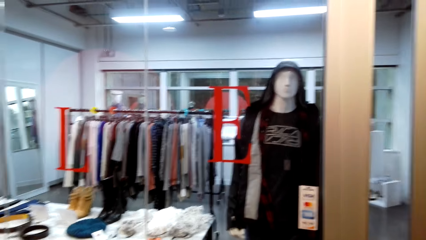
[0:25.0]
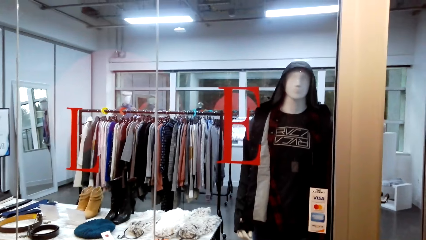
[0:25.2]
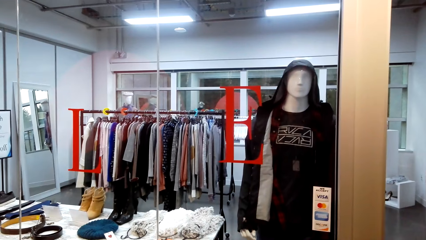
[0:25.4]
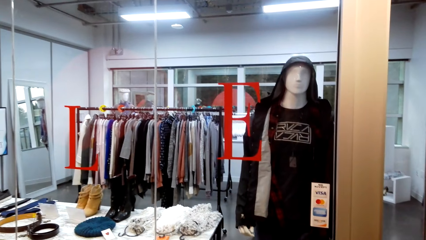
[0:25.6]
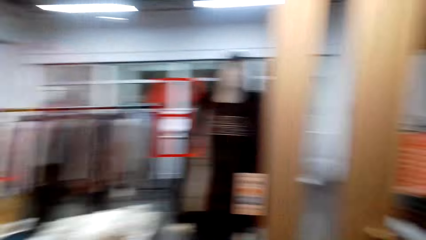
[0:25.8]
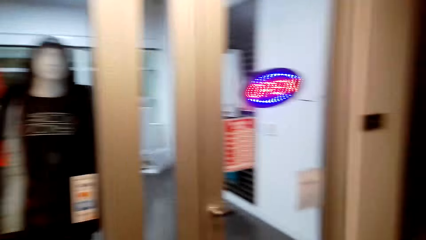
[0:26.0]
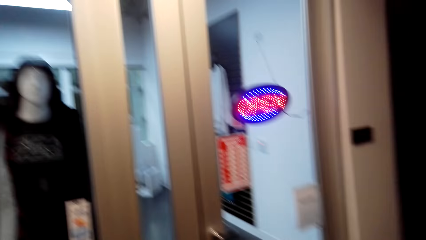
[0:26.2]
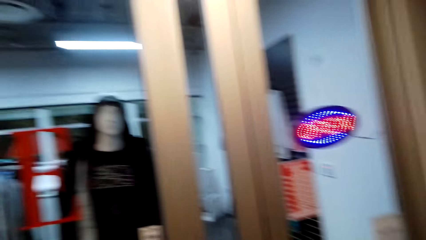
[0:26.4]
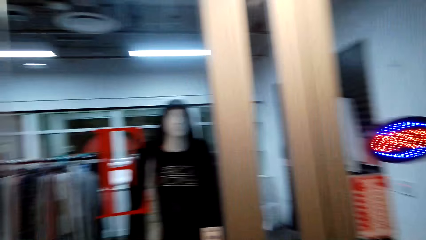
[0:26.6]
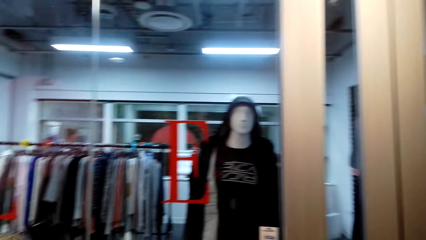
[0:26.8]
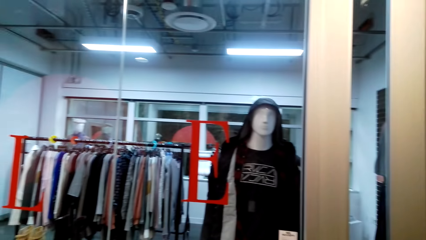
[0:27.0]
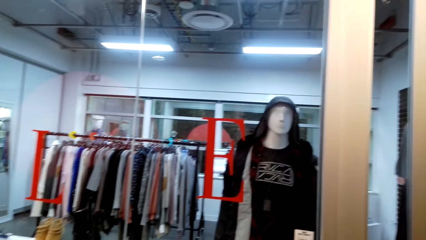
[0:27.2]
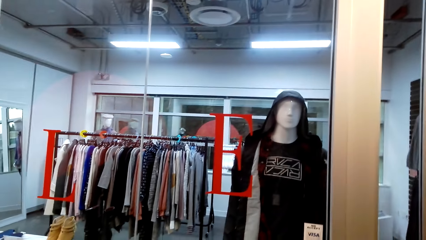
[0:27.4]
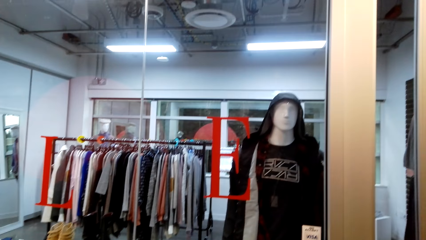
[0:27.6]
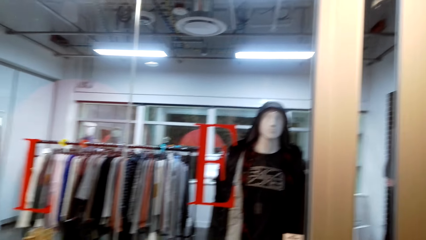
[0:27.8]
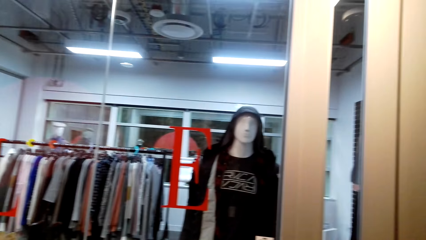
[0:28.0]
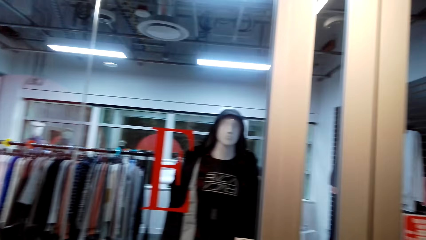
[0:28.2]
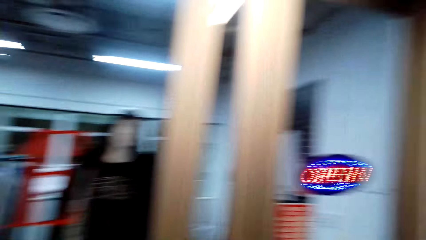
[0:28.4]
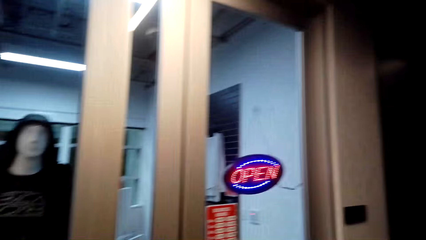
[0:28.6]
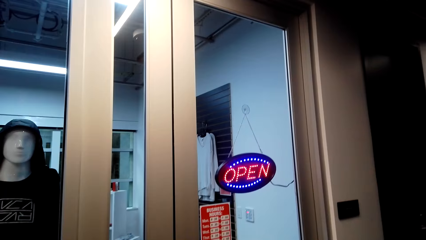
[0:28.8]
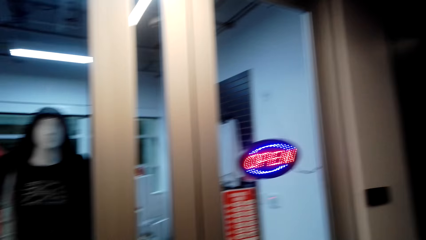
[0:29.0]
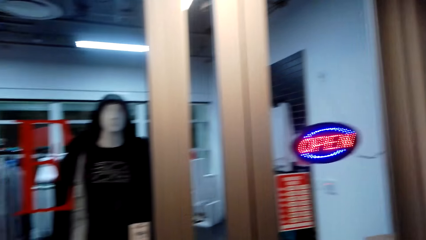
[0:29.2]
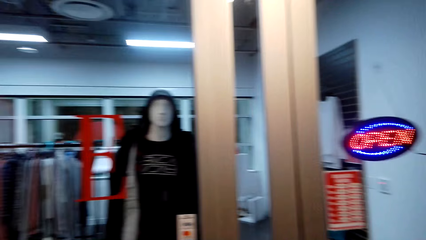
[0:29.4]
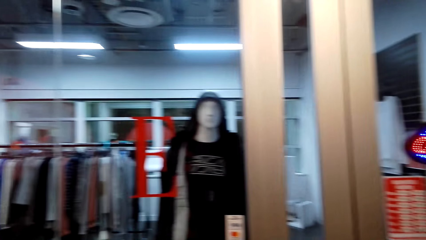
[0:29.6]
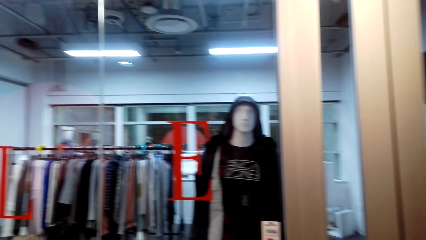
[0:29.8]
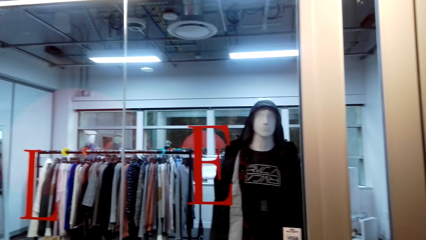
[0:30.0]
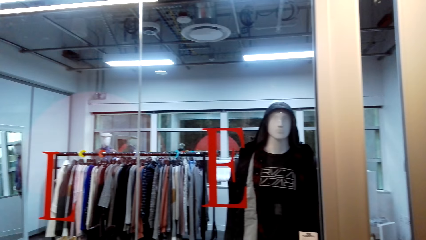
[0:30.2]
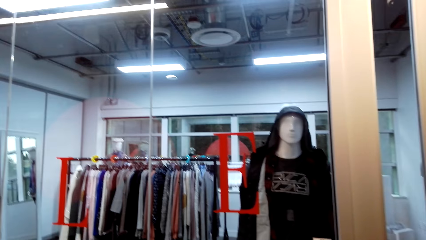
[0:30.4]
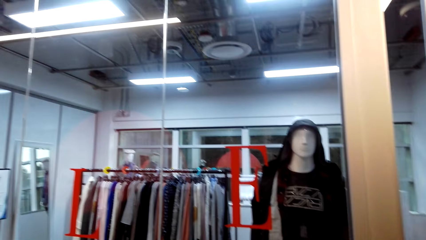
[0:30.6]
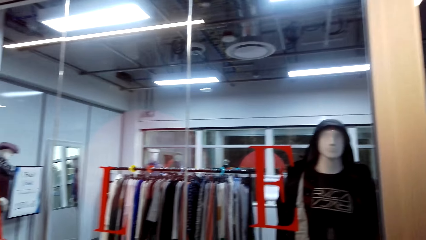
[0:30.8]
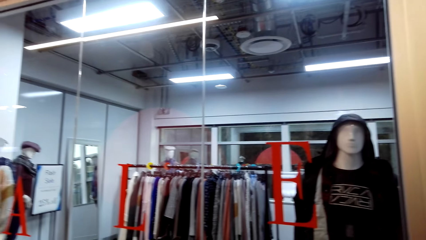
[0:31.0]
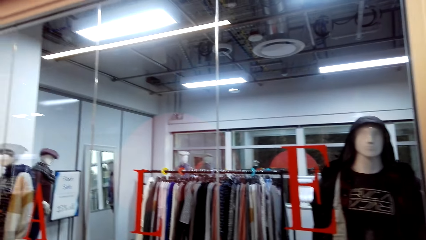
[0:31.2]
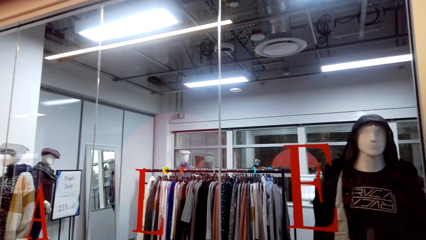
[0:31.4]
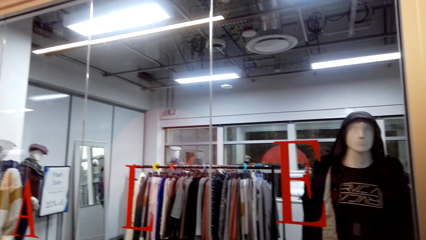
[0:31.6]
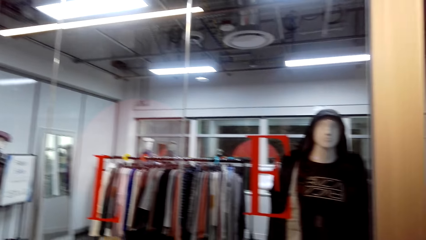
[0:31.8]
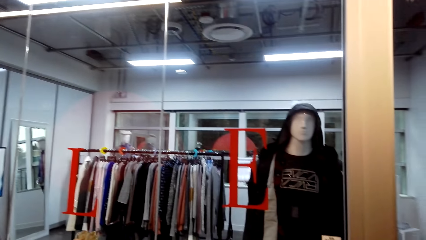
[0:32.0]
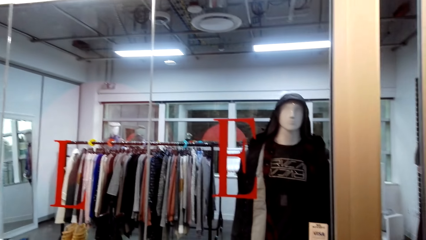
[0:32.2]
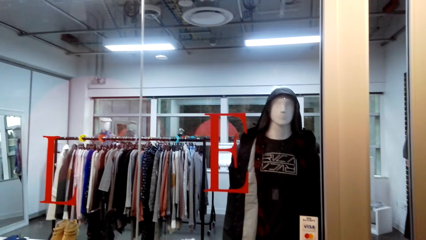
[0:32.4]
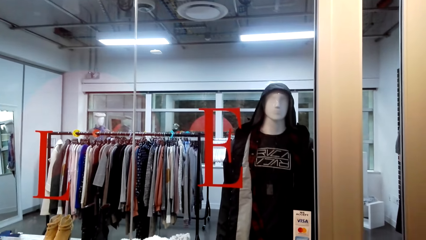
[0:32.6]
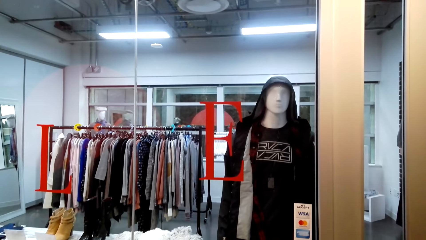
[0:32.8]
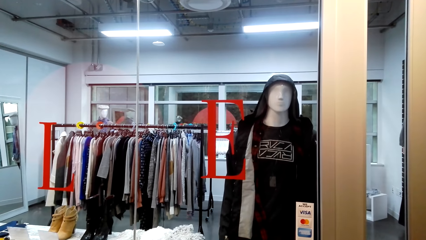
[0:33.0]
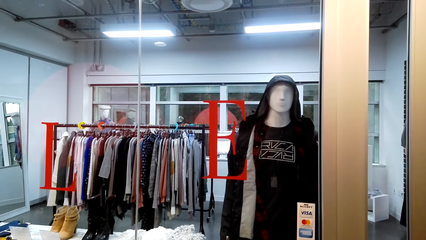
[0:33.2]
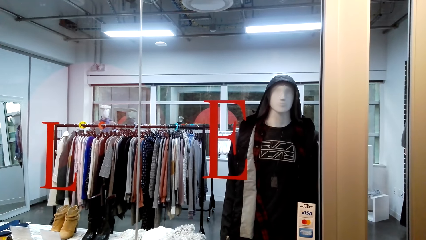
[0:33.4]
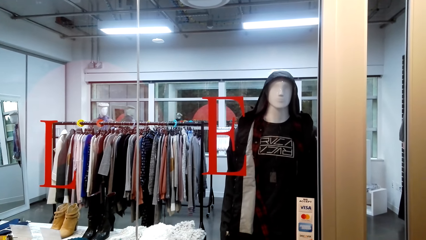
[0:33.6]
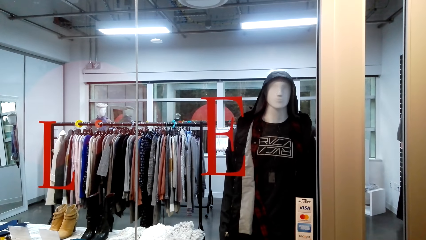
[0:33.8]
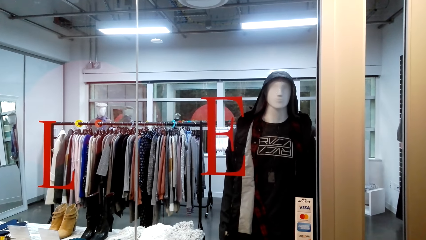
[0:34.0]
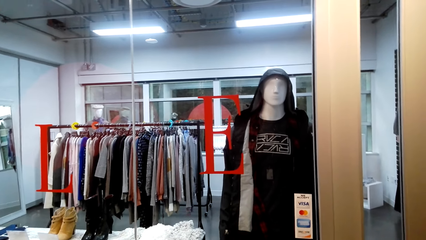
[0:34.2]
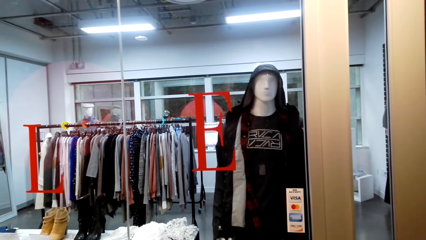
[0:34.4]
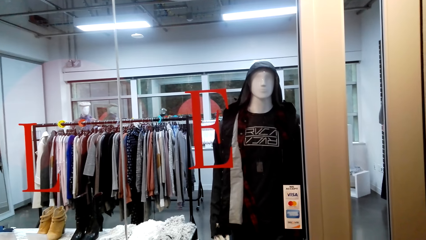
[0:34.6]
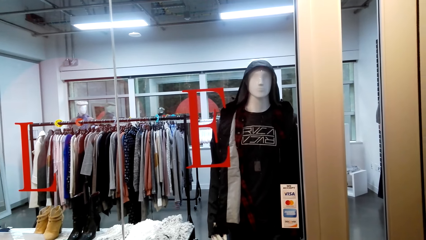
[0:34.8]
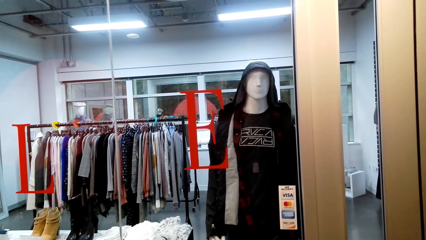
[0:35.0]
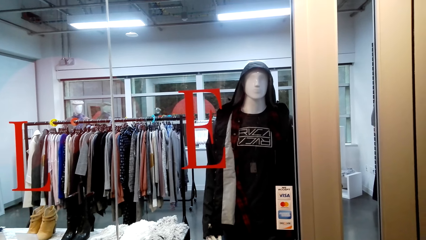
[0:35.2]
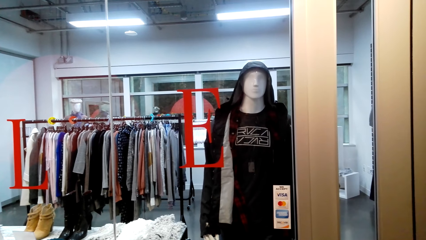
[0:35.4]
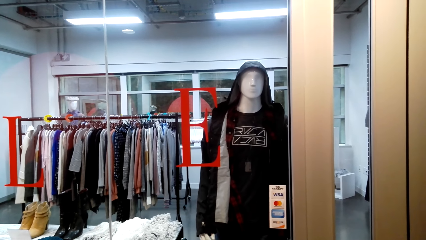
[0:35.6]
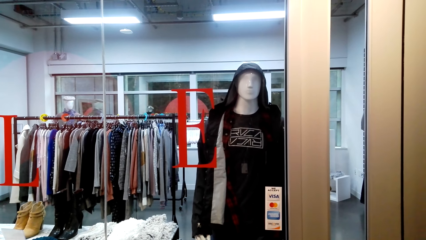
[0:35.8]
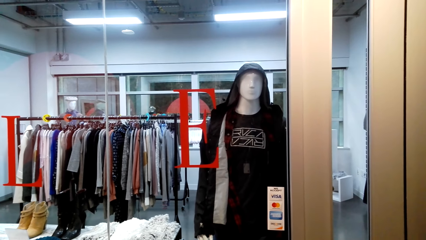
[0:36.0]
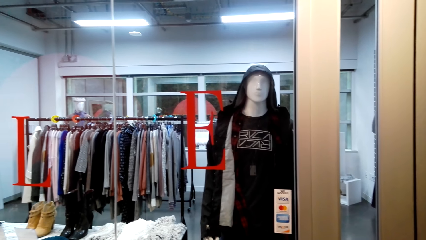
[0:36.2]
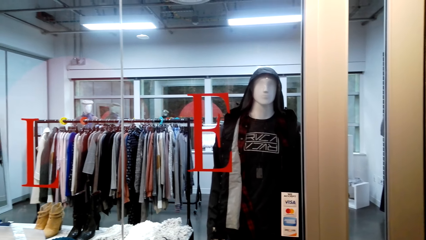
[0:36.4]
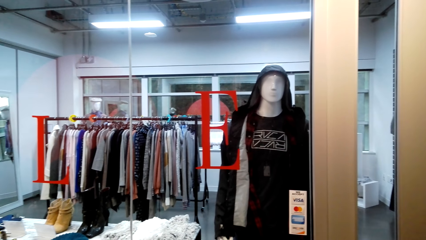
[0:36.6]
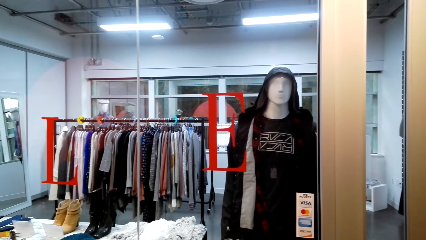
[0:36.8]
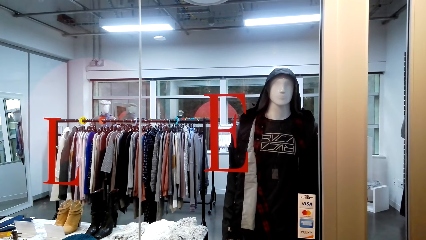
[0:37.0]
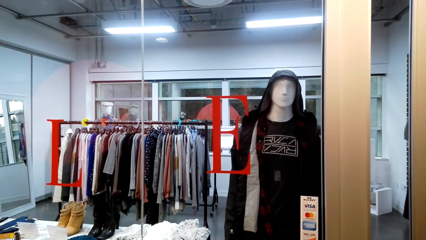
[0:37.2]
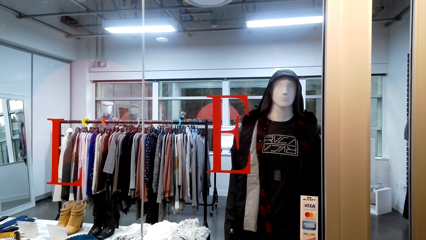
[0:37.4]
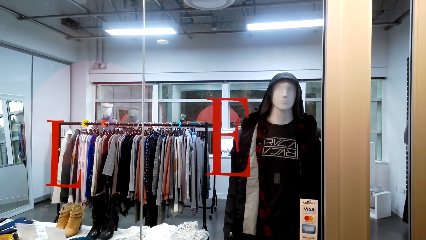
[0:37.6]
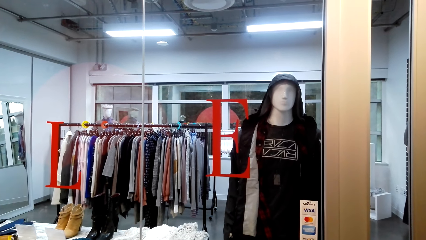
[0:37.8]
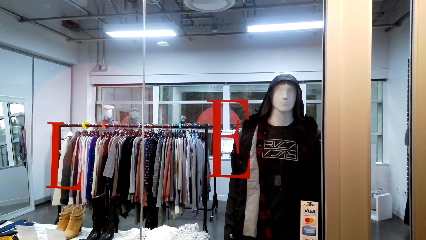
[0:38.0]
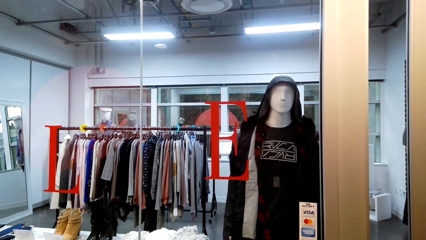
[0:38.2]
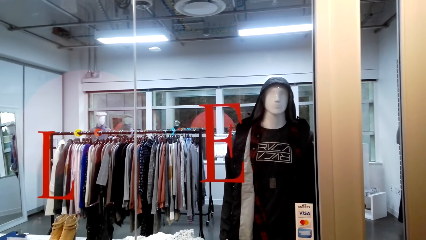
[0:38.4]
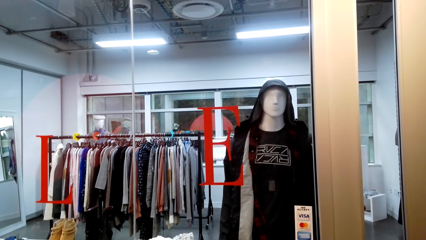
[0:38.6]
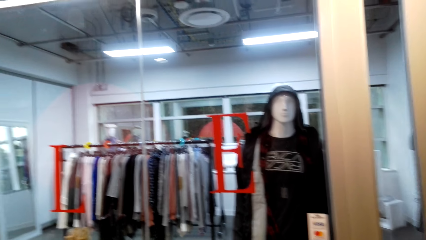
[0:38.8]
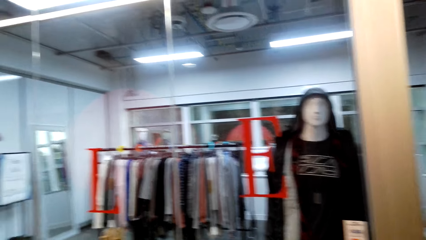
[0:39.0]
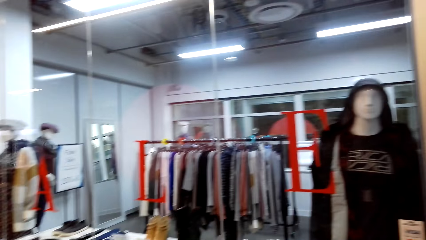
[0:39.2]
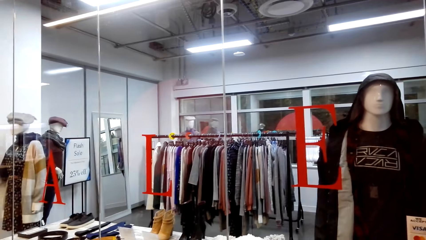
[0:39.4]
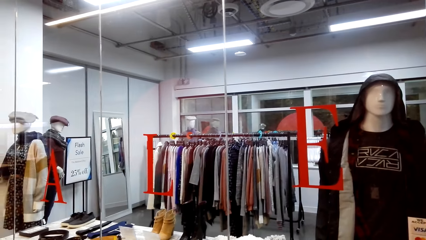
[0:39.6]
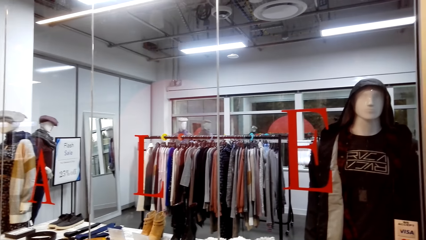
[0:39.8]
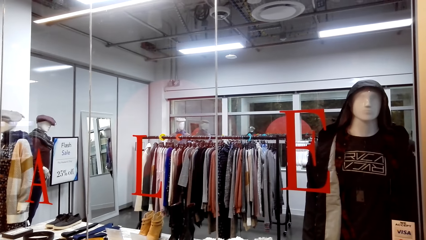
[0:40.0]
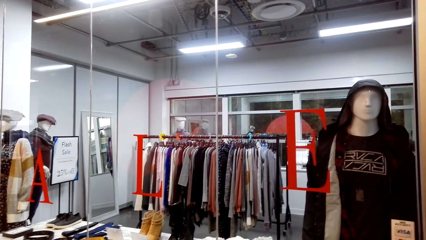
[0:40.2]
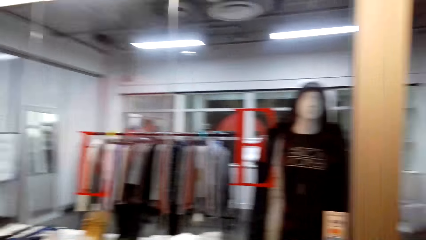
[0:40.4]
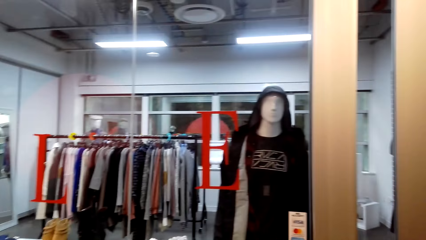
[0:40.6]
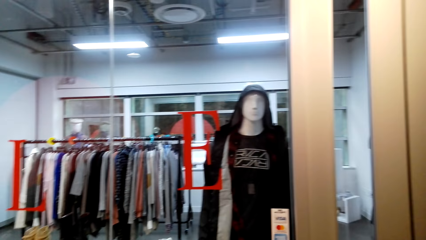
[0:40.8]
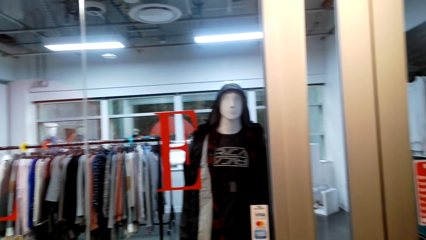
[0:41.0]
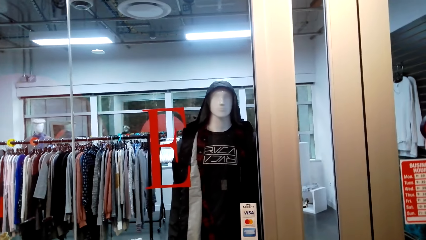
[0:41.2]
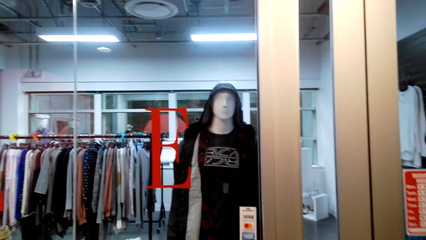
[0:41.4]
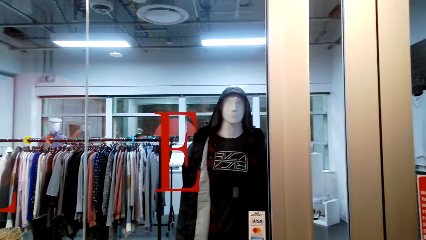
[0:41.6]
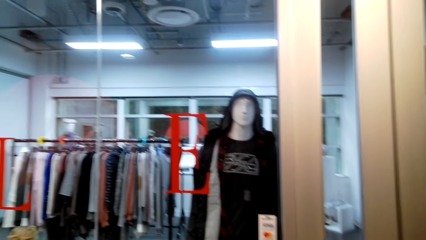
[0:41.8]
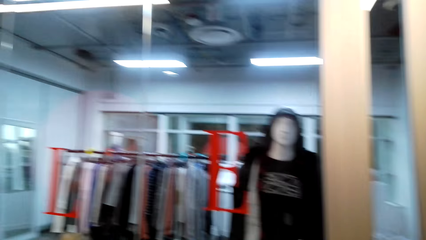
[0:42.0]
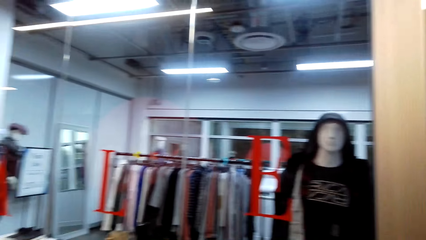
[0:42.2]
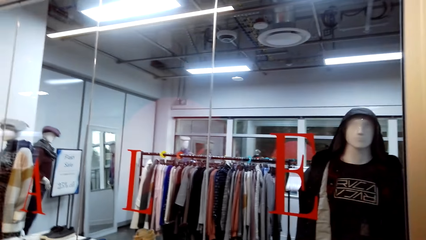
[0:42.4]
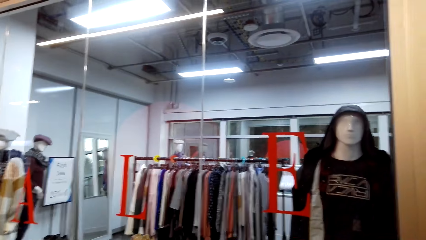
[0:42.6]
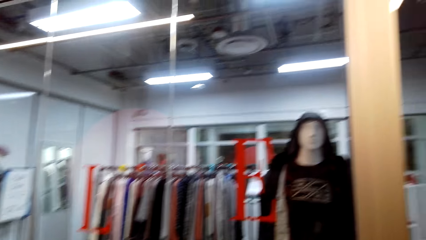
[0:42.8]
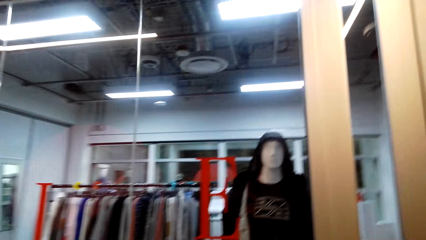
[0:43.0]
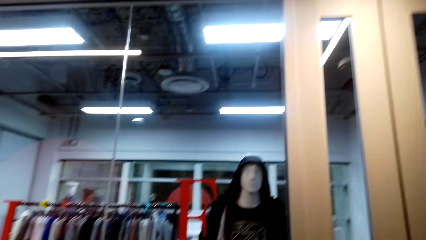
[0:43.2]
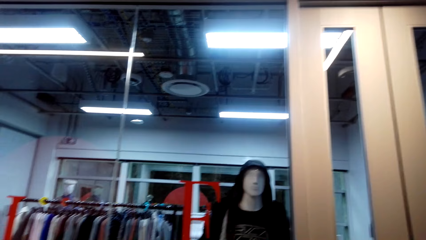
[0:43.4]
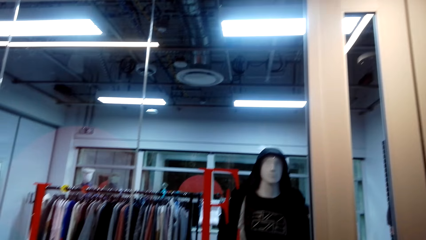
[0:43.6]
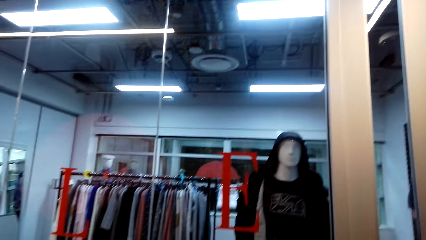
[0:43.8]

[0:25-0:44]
The camera wearer looks around. They talk with a woman. They look at clothes. They talk with the woman.
